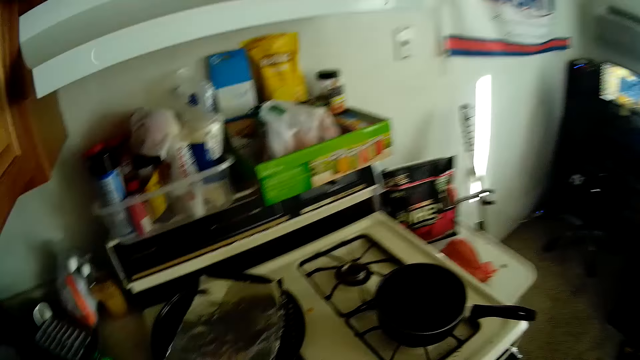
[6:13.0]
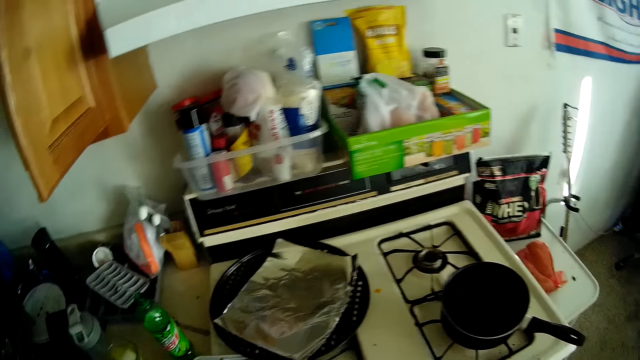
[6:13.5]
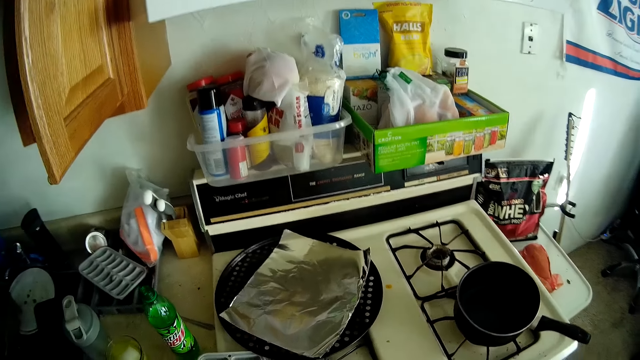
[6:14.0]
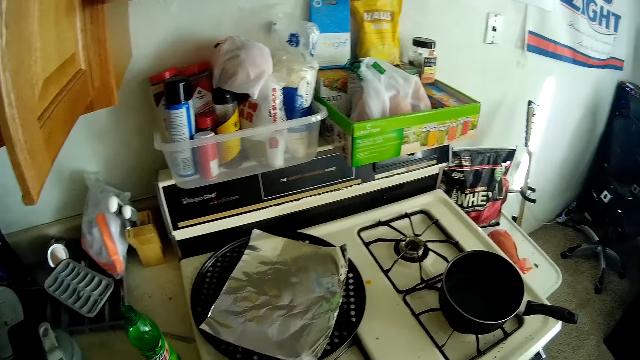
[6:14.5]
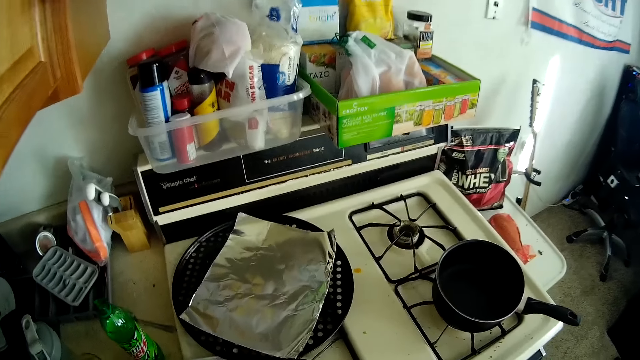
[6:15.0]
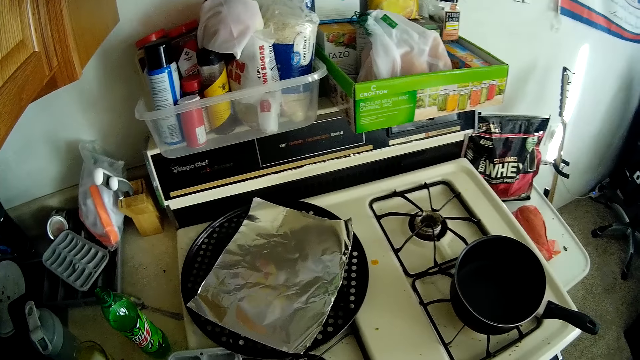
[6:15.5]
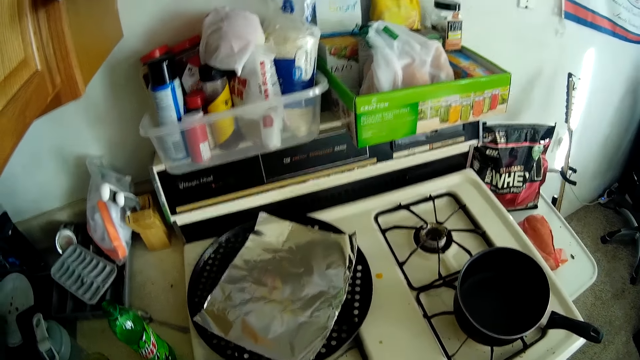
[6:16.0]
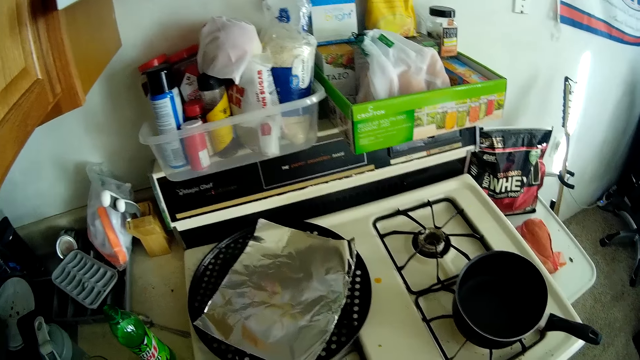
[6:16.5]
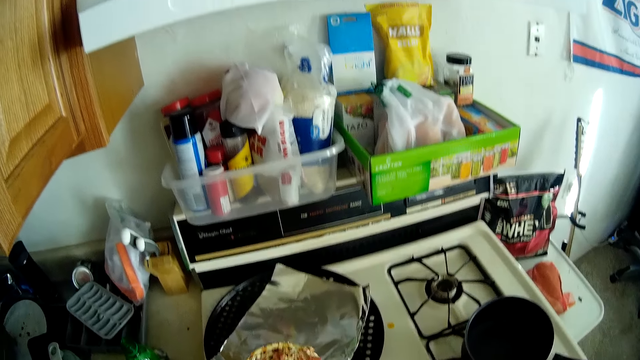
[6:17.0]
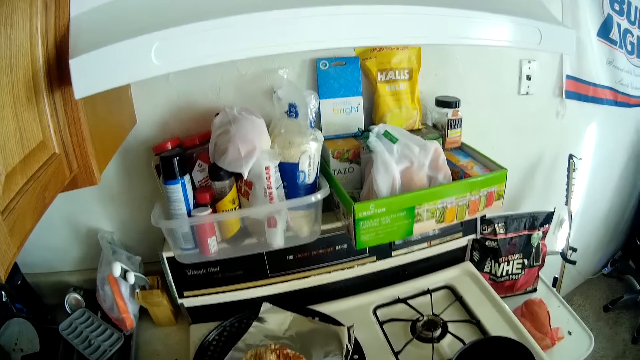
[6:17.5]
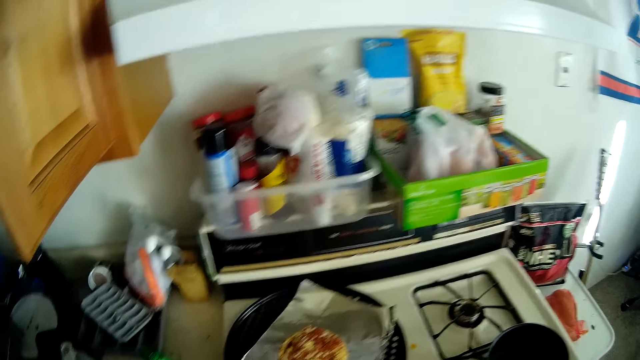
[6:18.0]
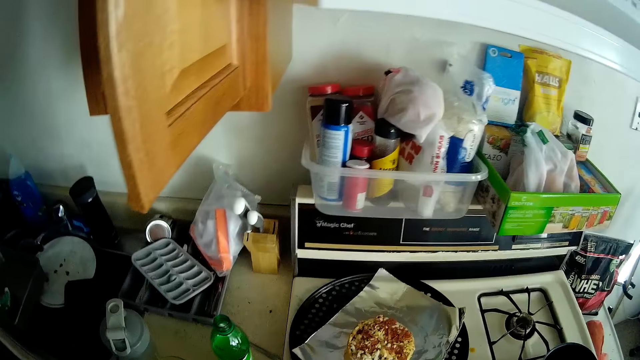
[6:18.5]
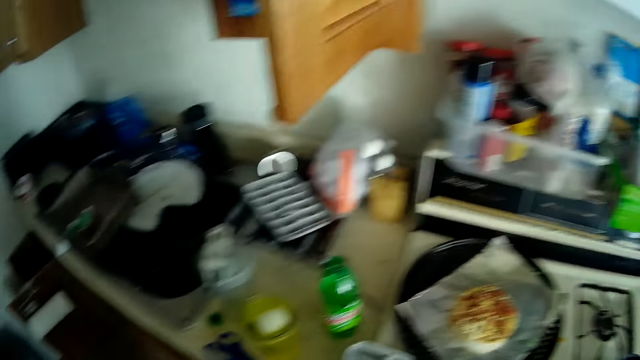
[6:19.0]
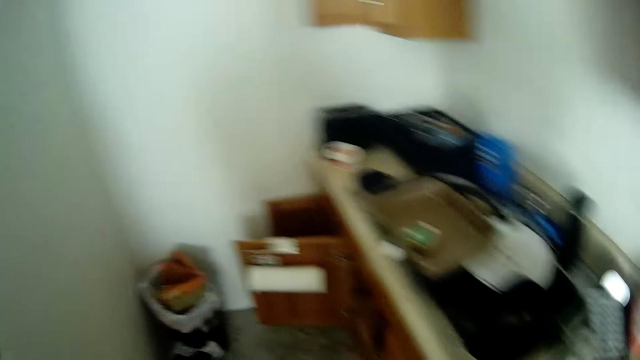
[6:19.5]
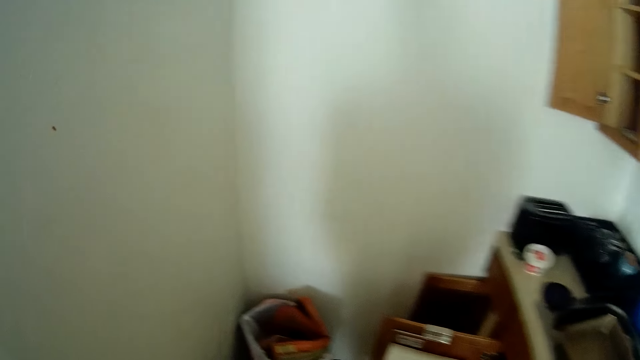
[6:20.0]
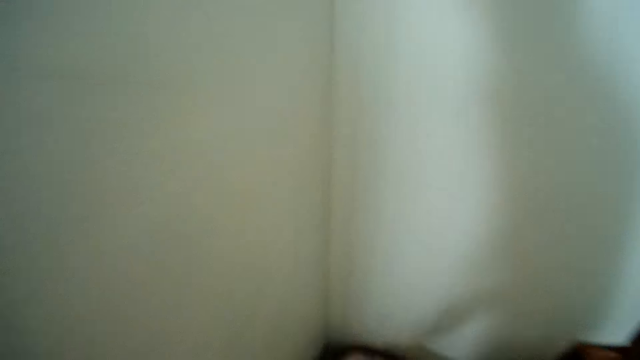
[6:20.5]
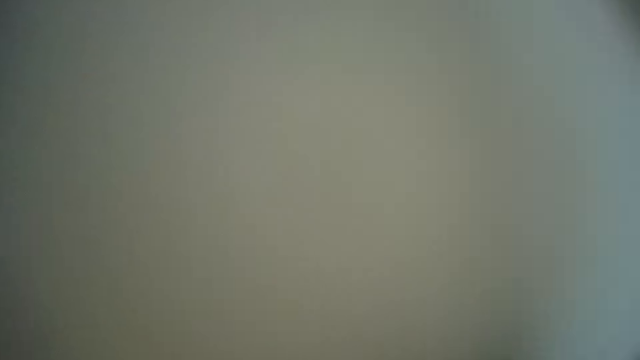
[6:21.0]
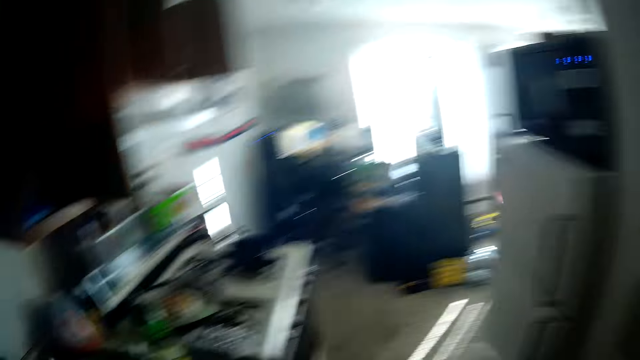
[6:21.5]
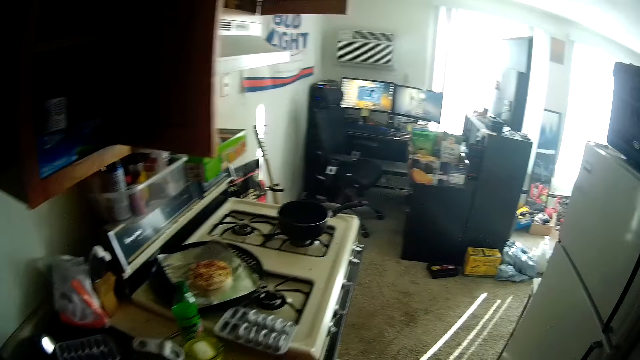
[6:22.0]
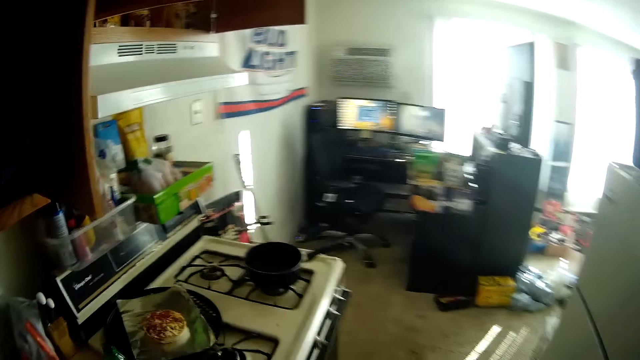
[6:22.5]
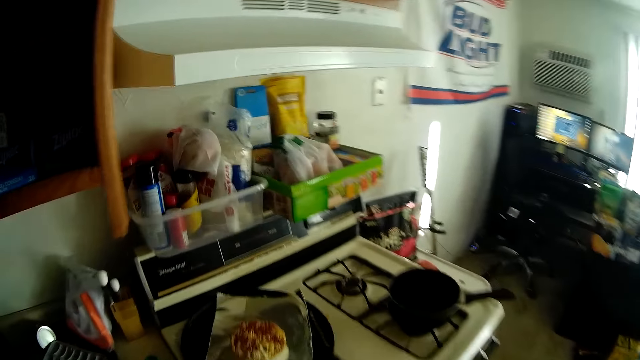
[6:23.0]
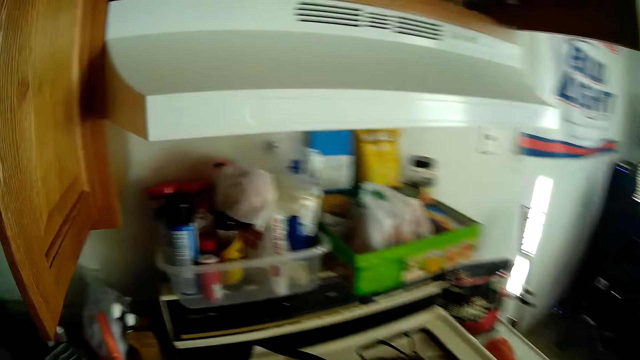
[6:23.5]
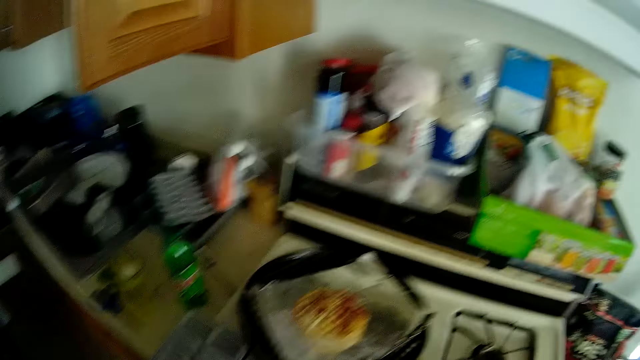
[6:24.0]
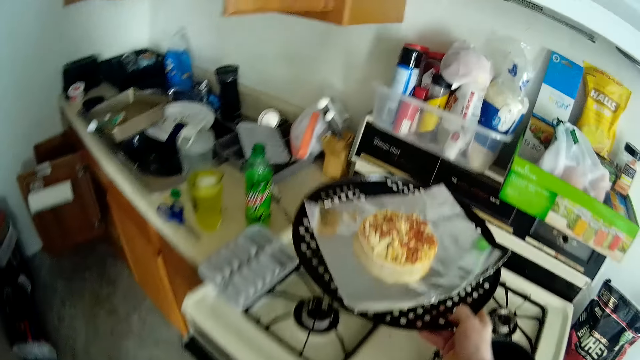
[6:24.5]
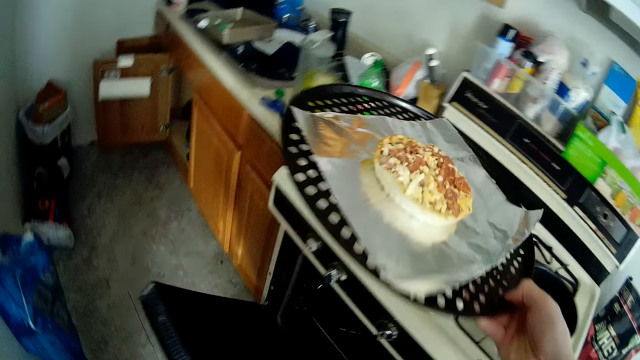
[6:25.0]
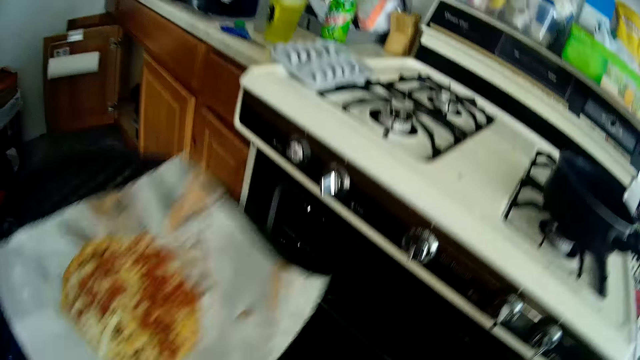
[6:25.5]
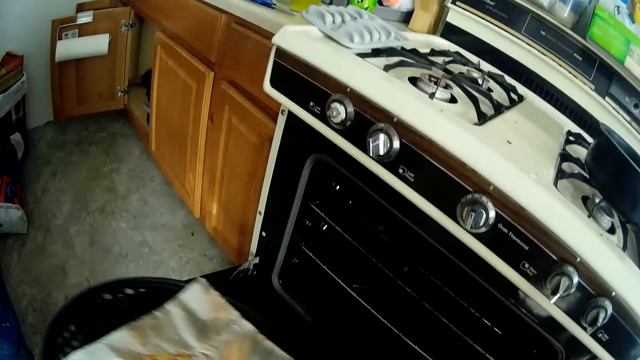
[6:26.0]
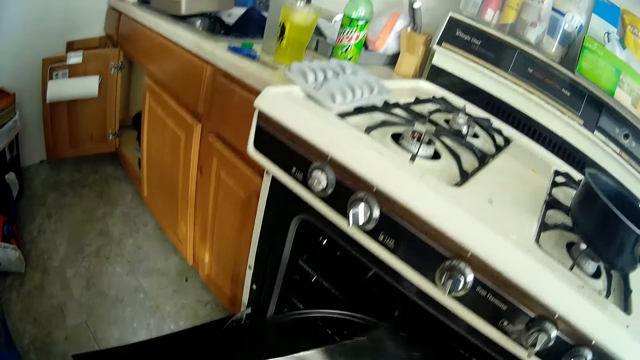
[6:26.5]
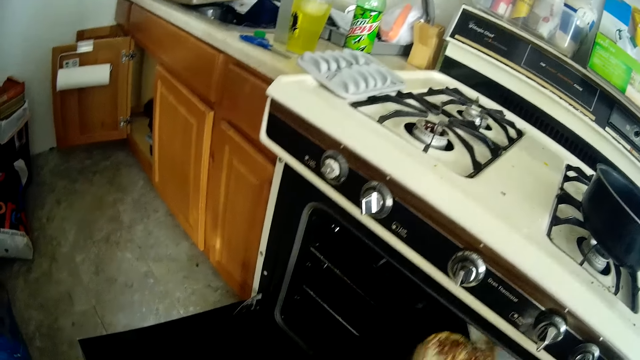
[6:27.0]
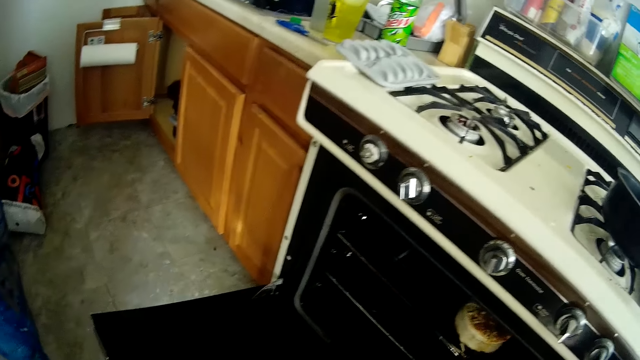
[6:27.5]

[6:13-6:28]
The camera wearer walks. He opens the pack of pizza. He drops the pizza on the pan. He drops the pack of the pizza in a waste bin. He looks around. He walks. He picks the pan from the cooker with his right hand. He opens an oven with his left hand. He puts the pan in the oven.

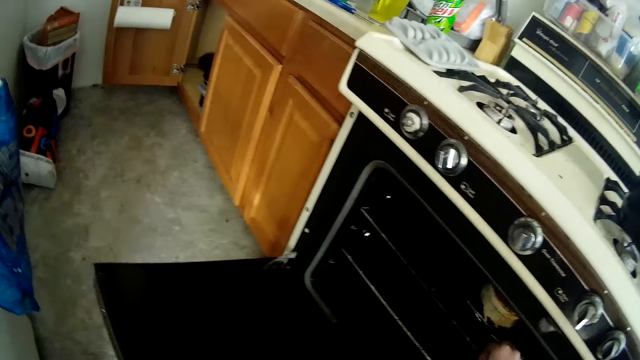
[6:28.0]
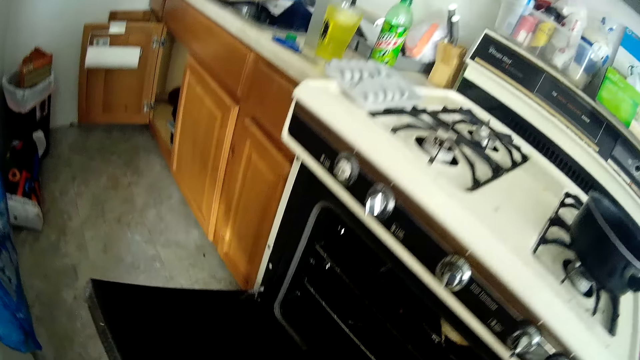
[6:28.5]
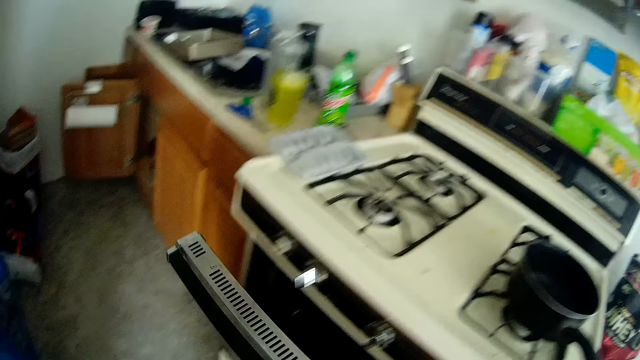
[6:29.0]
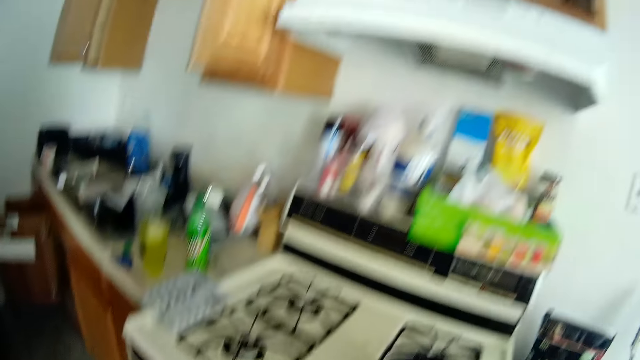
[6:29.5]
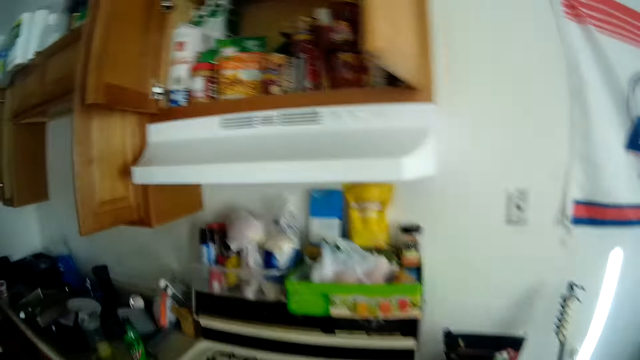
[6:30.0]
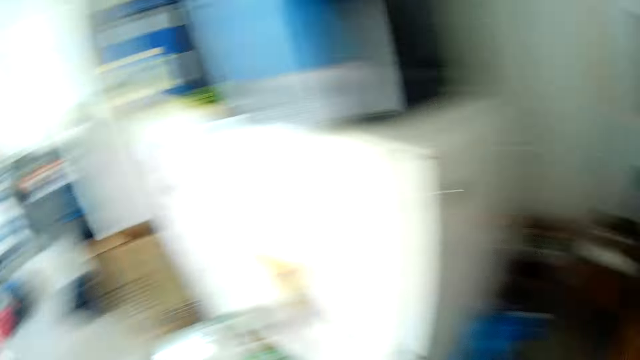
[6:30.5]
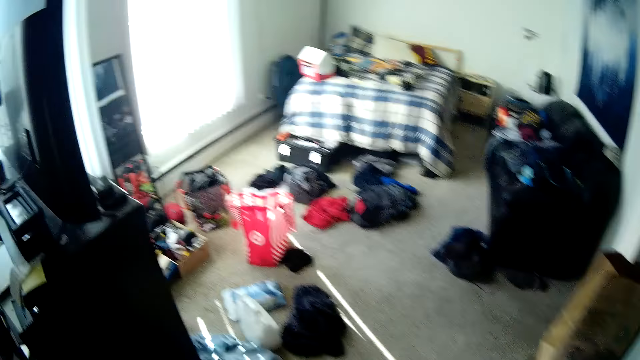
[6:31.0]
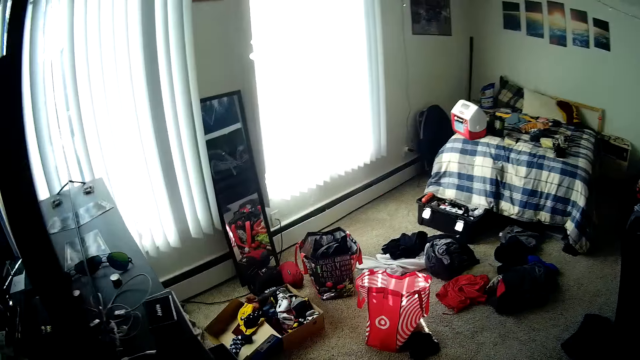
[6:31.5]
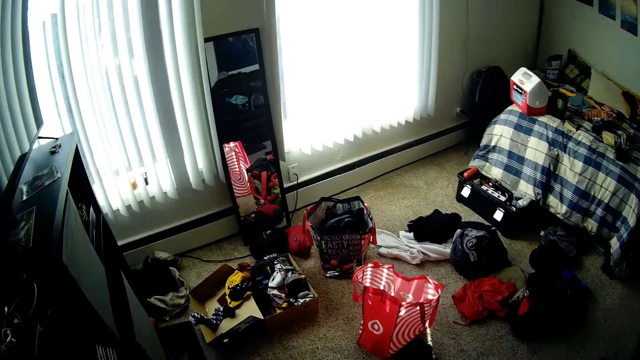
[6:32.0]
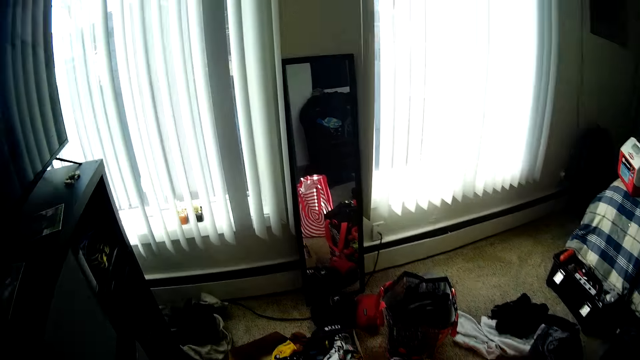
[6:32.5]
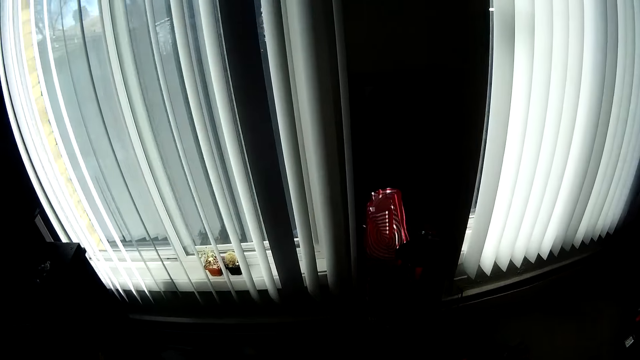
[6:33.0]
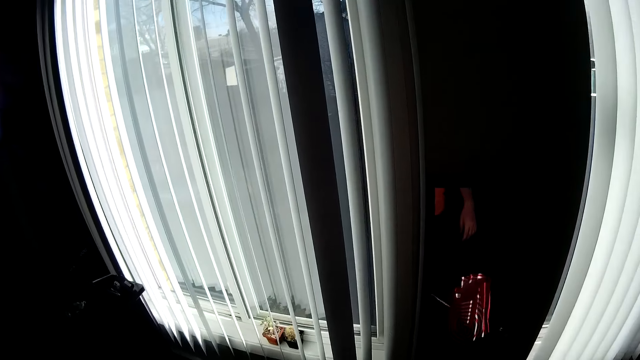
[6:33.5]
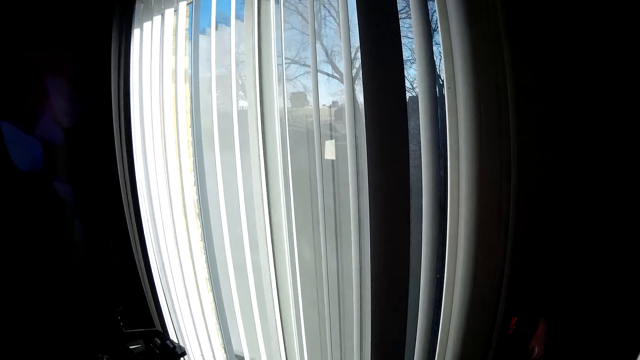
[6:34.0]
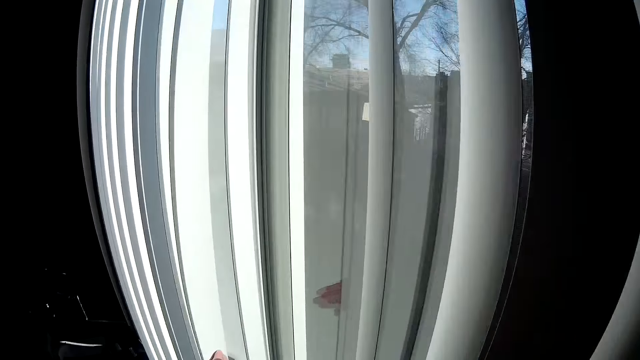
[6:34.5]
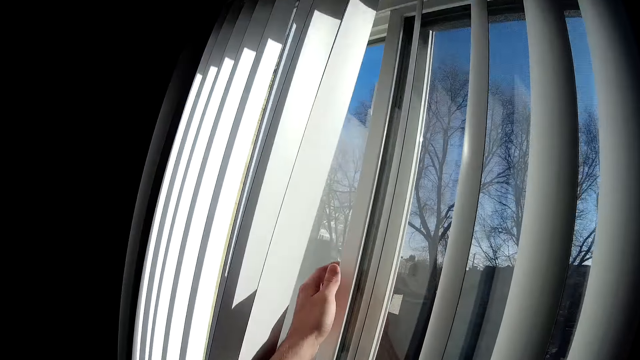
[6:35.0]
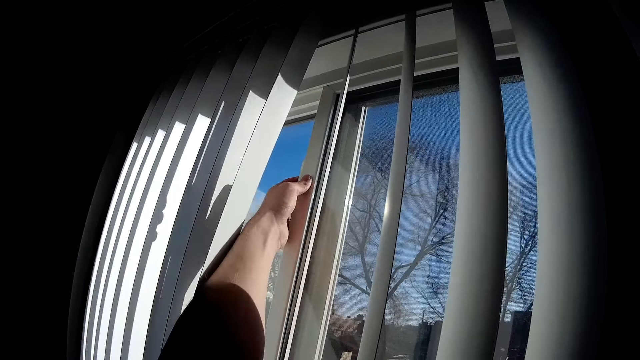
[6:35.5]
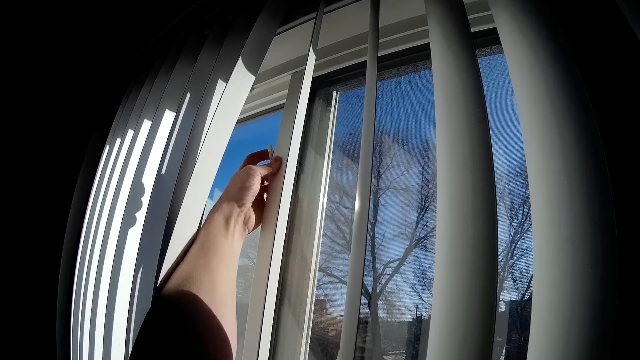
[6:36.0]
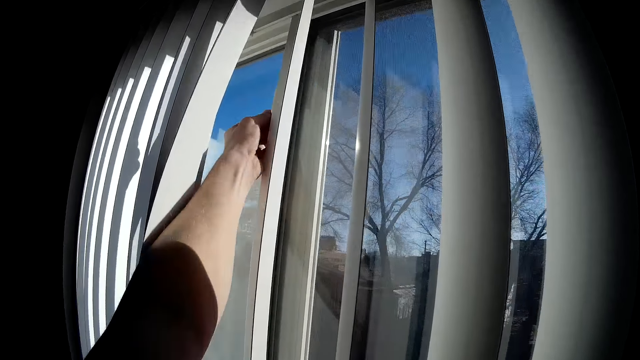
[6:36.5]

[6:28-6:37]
The camera wearer closes the oven door. They look around. They walk. They open the blind or window.
